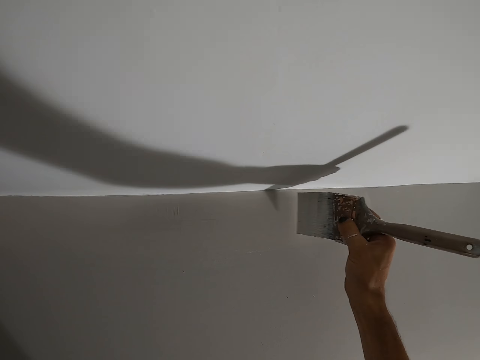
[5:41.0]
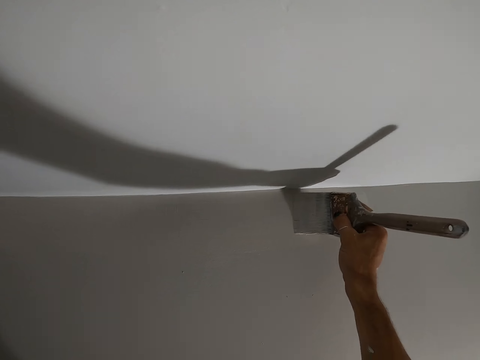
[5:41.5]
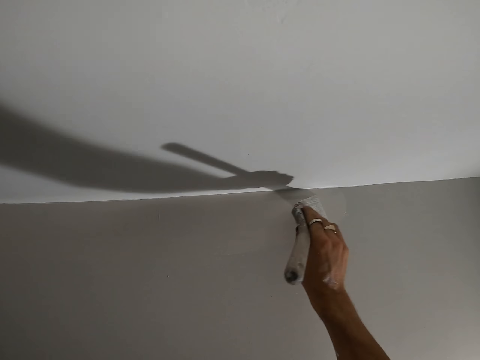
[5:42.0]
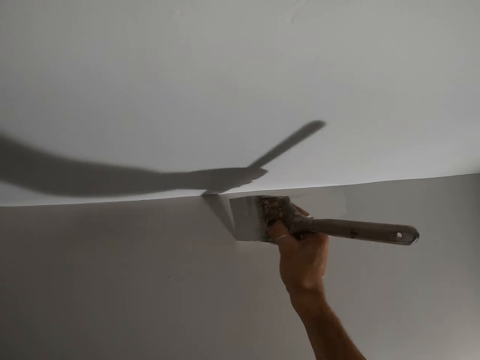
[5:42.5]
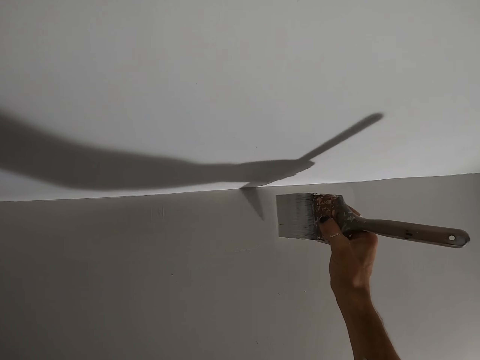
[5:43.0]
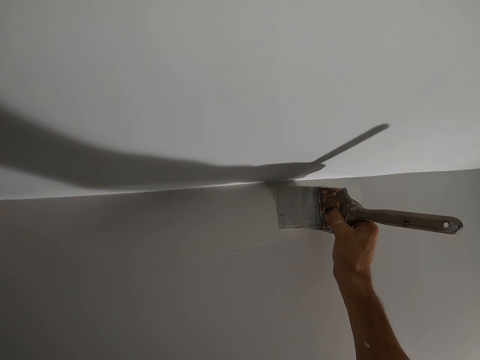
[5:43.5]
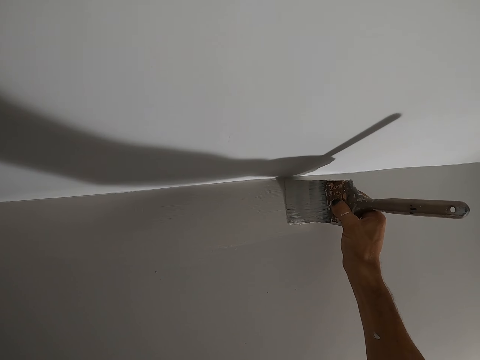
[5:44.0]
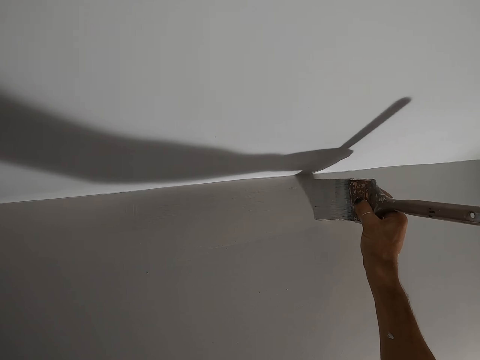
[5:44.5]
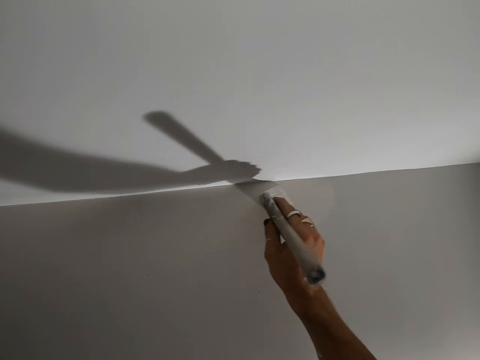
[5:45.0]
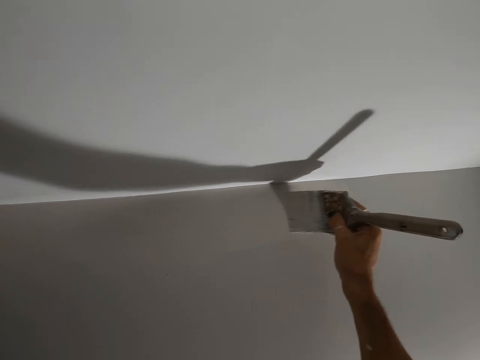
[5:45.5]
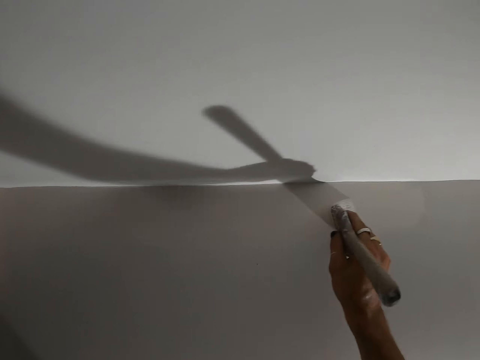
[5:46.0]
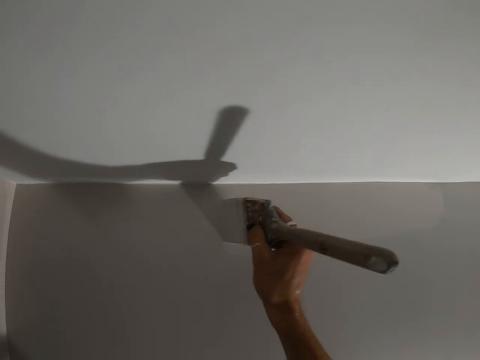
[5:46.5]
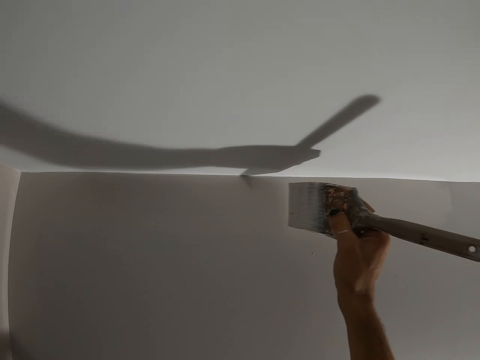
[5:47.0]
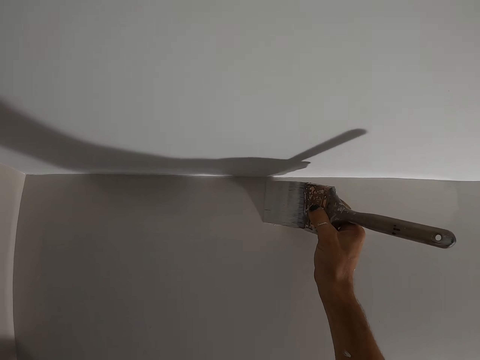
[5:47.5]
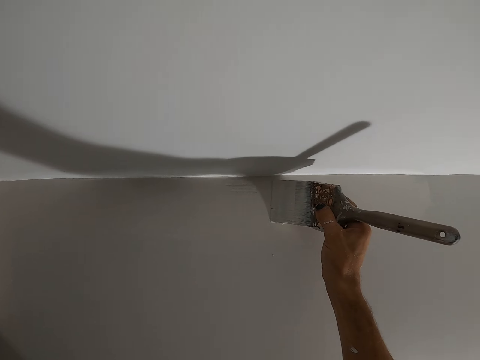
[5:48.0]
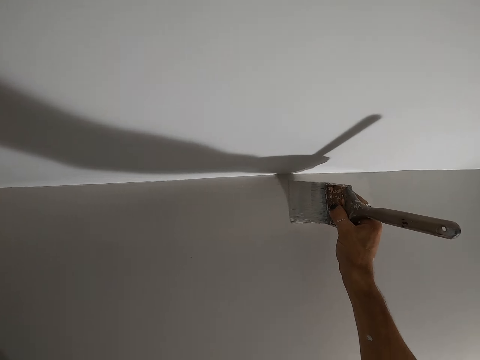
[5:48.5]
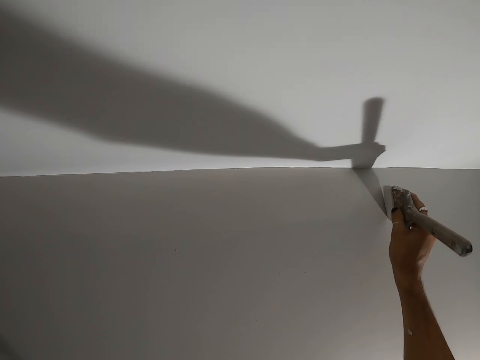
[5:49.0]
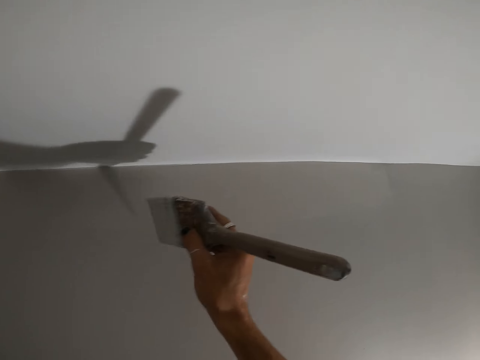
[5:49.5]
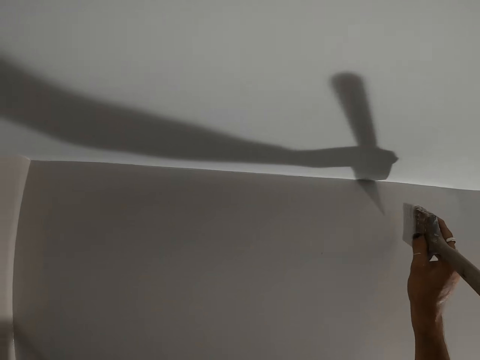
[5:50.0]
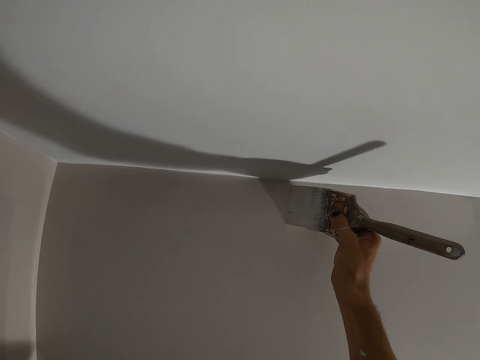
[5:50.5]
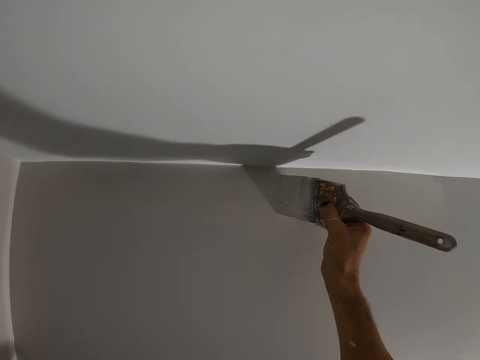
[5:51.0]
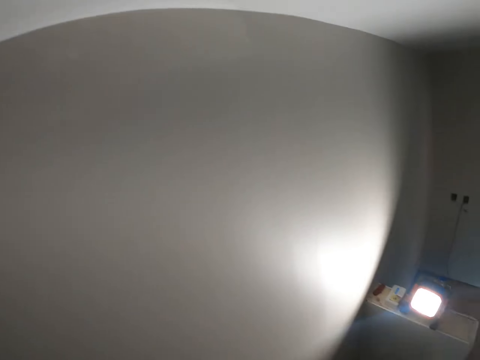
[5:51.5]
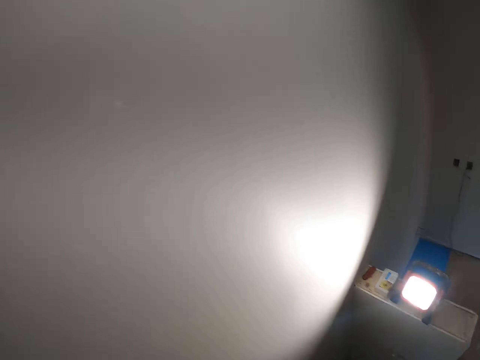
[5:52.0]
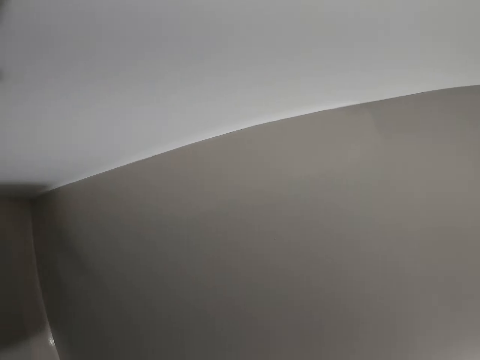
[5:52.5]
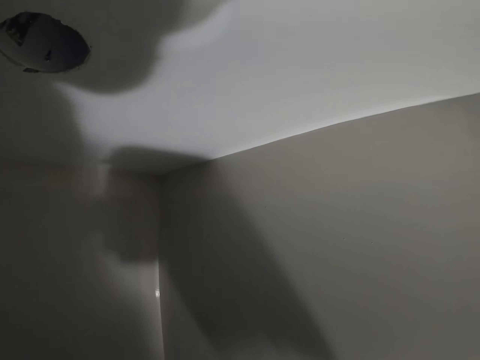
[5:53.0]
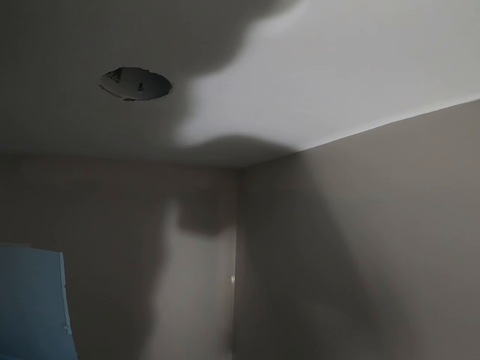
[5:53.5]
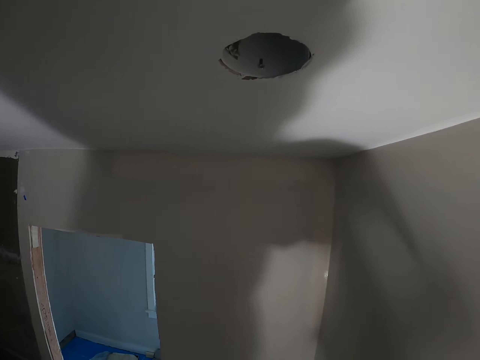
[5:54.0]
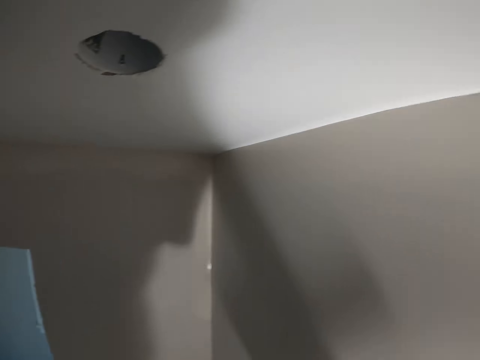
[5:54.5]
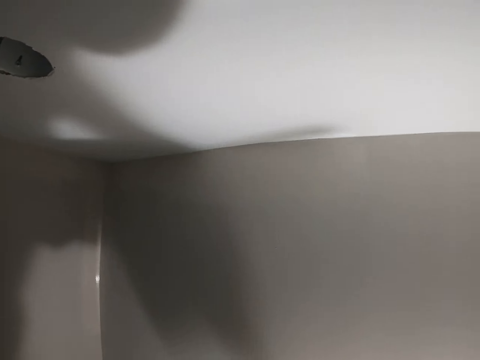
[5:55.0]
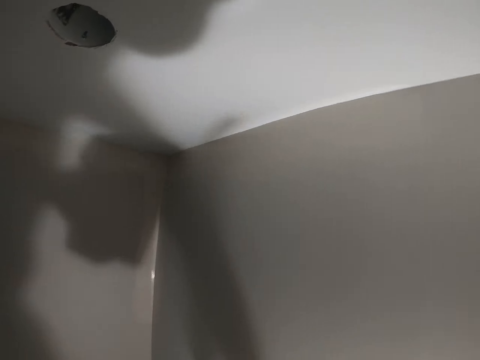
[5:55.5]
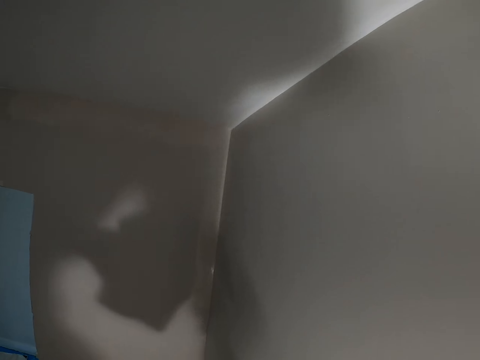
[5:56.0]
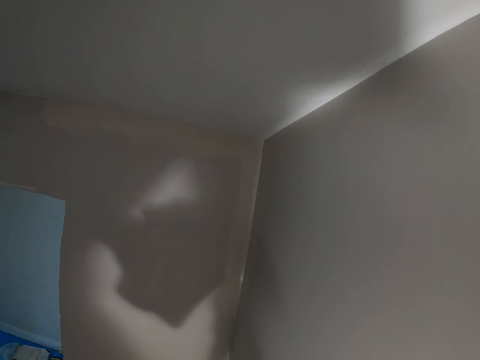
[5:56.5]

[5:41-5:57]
The camera wearer looks around the room. They turn around the room.

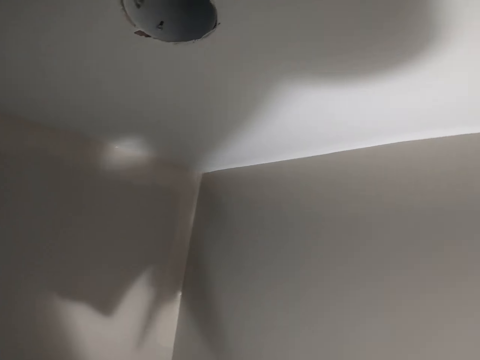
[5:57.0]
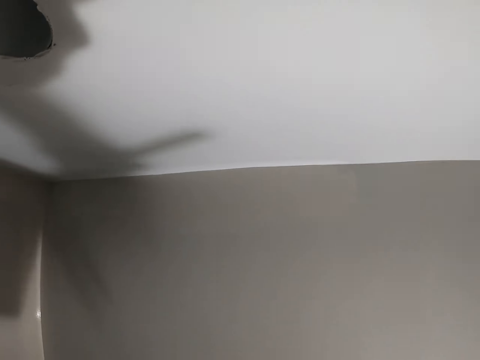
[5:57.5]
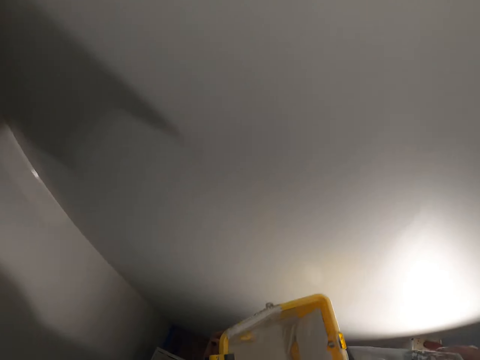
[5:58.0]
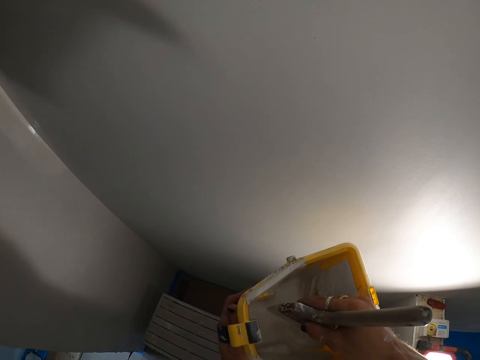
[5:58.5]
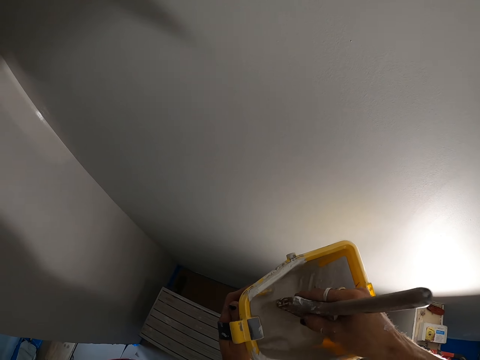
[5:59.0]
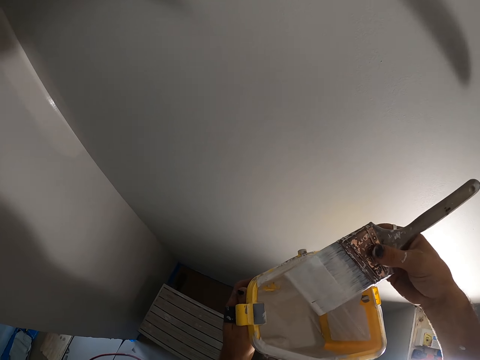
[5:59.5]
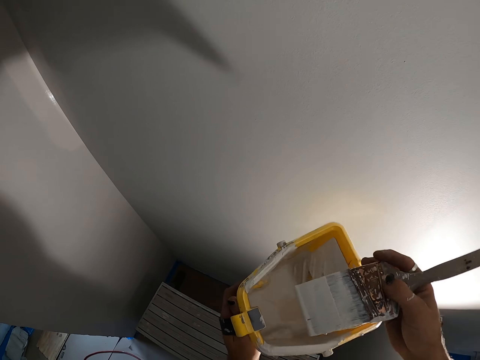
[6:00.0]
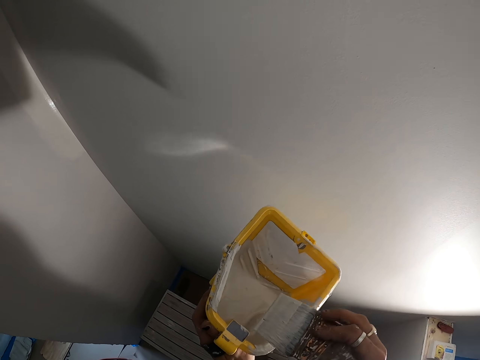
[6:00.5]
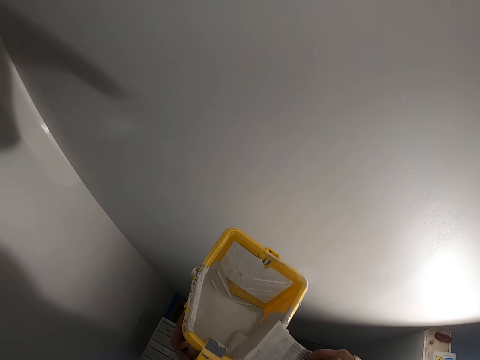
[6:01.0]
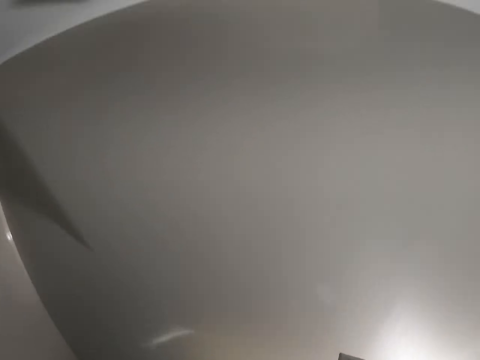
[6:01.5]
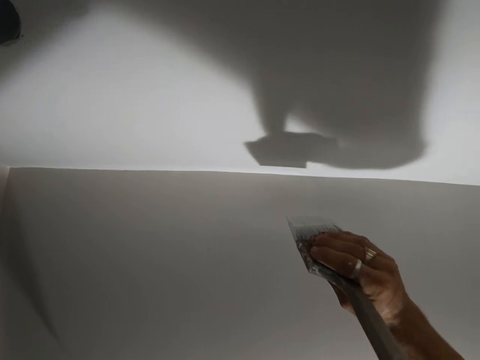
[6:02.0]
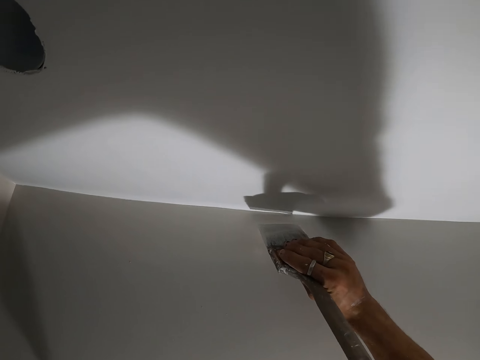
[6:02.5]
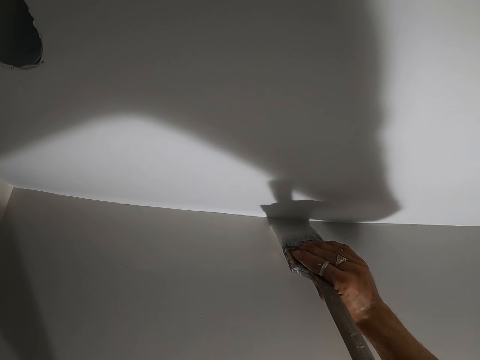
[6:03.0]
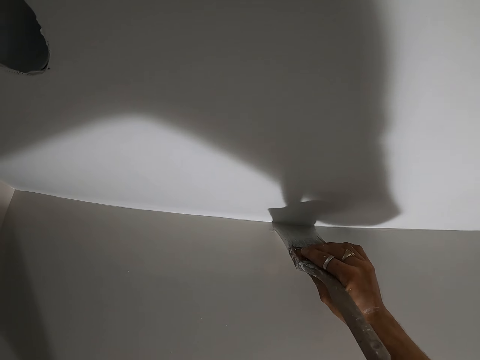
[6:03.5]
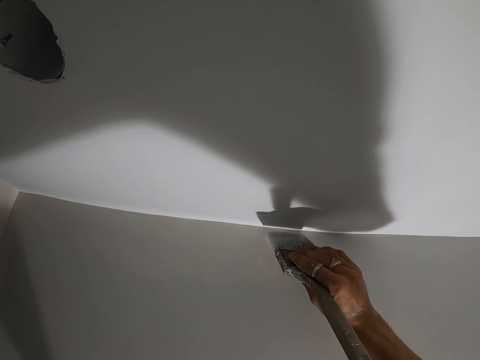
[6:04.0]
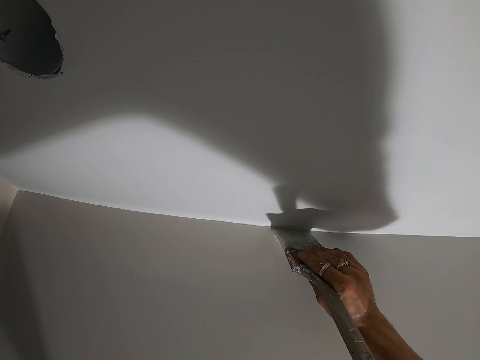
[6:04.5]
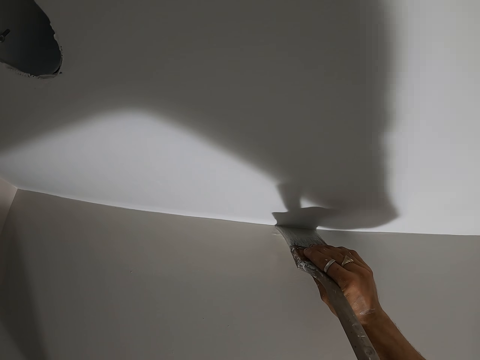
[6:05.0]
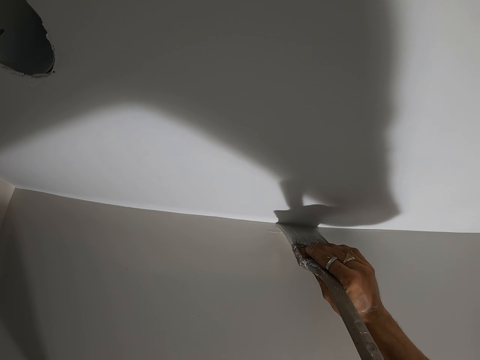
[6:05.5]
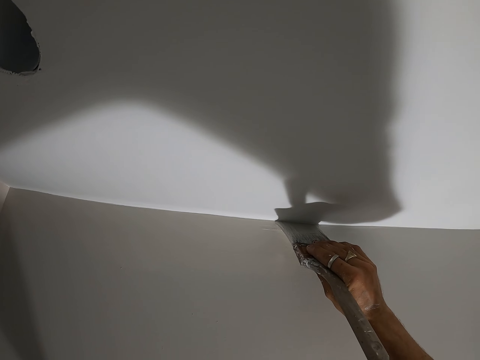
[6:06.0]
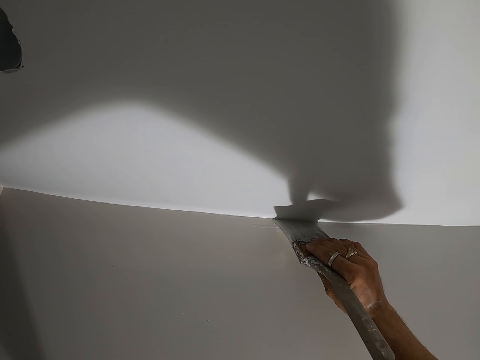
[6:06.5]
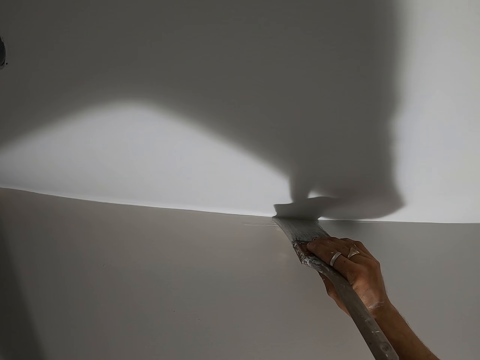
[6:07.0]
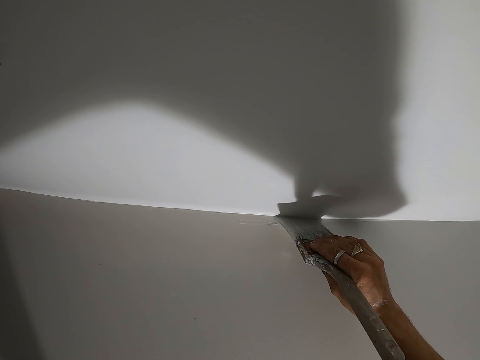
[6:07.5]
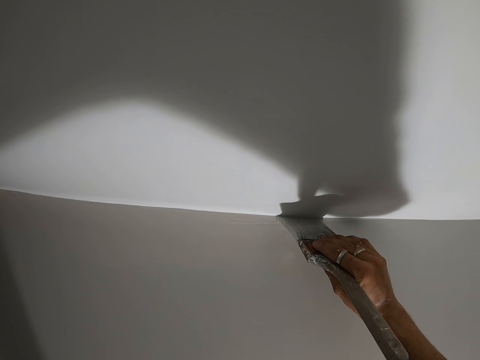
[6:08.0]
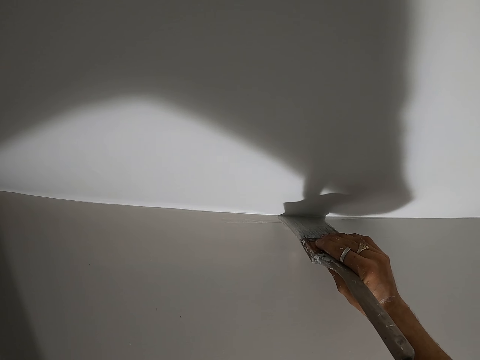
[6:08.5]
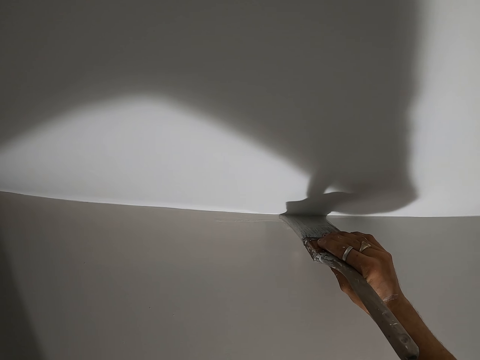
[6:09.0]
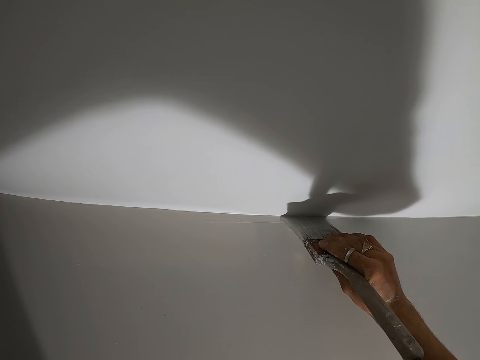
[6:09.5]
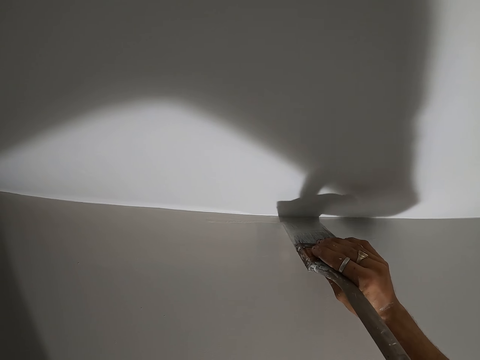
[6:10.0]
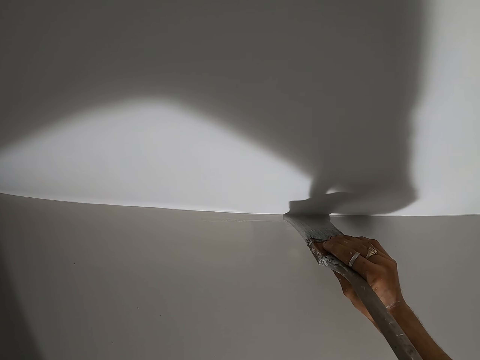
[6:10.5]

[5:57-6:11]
The camera wearer dips the painting brush in the paint bucket. They wipe the excess paint on the paint bucket. They paint the wall with the painting brush.
